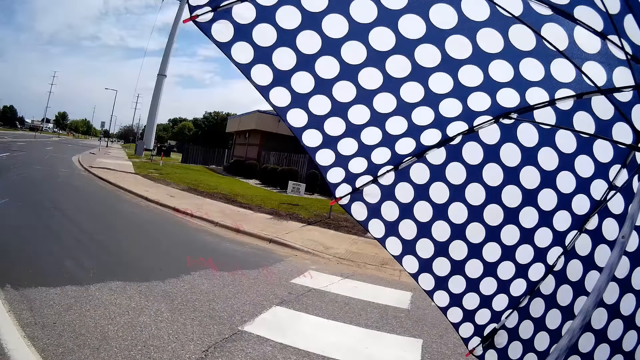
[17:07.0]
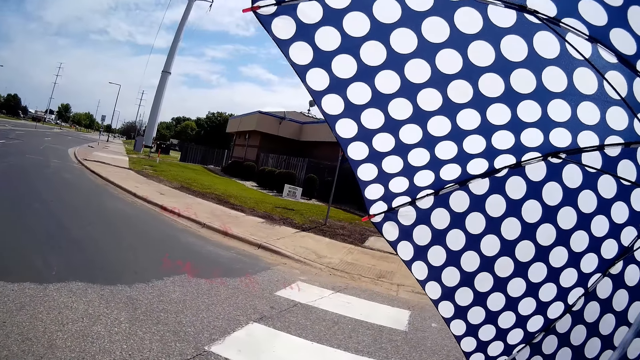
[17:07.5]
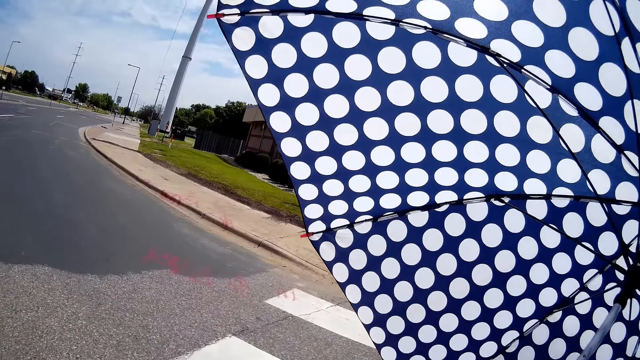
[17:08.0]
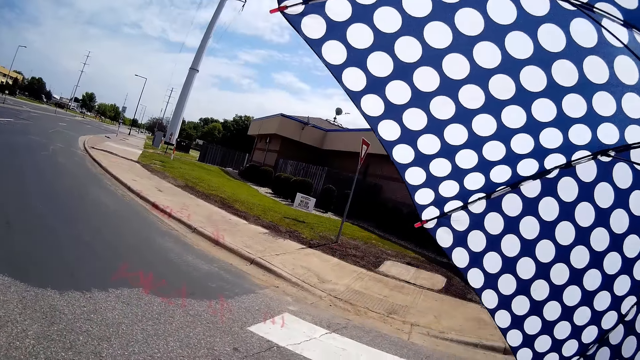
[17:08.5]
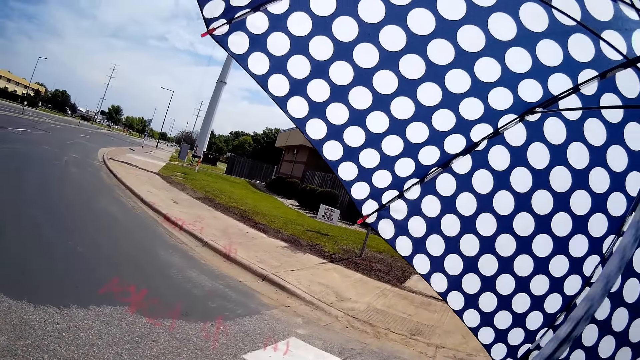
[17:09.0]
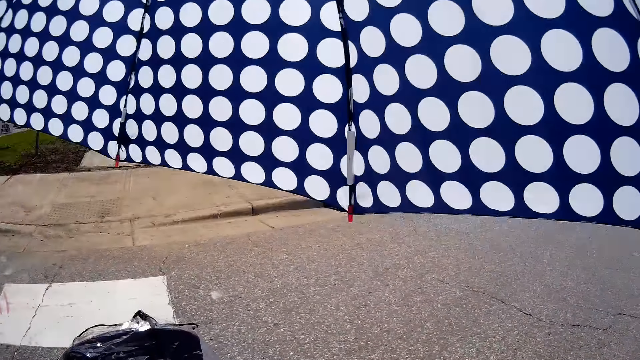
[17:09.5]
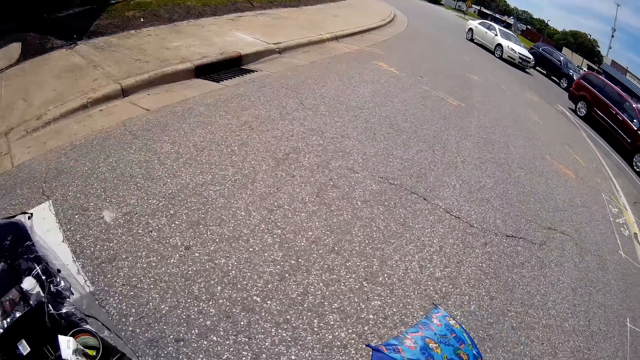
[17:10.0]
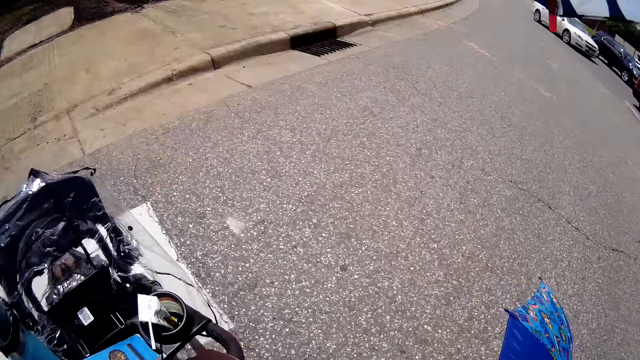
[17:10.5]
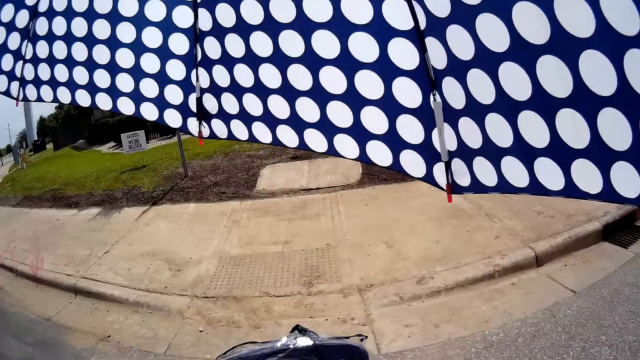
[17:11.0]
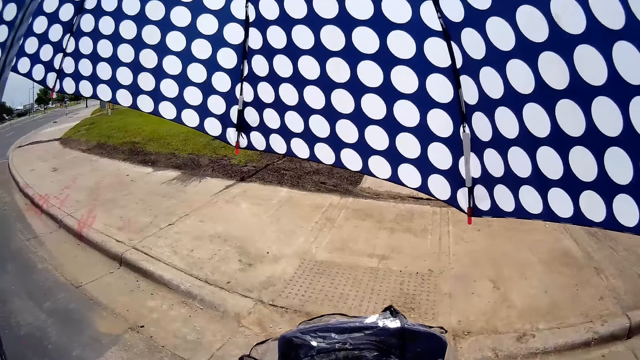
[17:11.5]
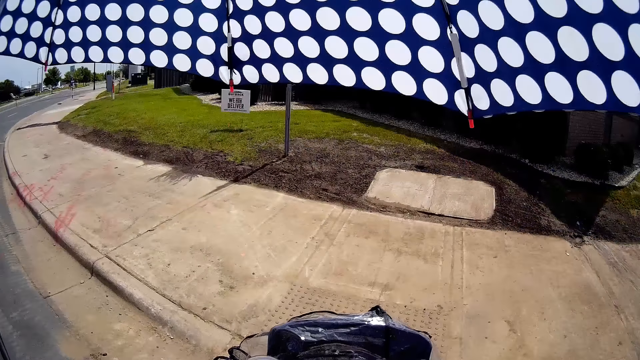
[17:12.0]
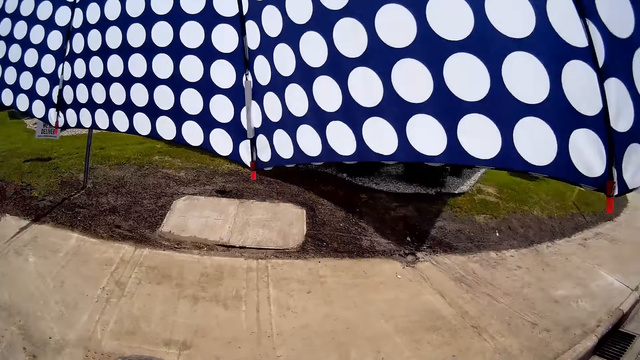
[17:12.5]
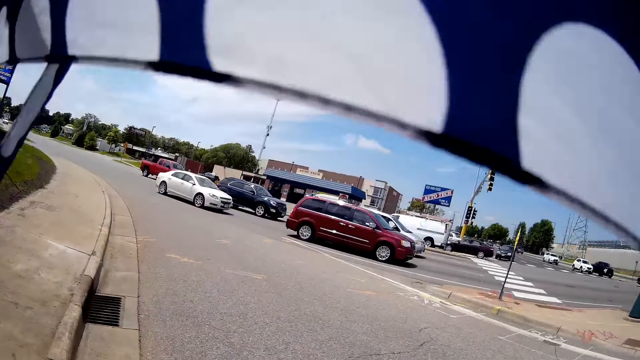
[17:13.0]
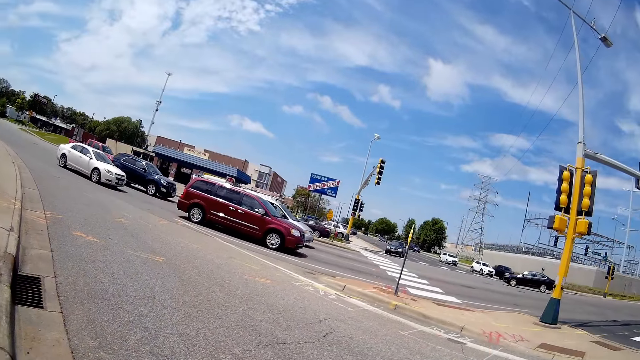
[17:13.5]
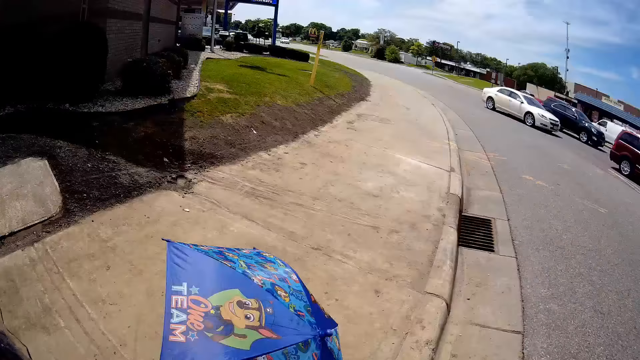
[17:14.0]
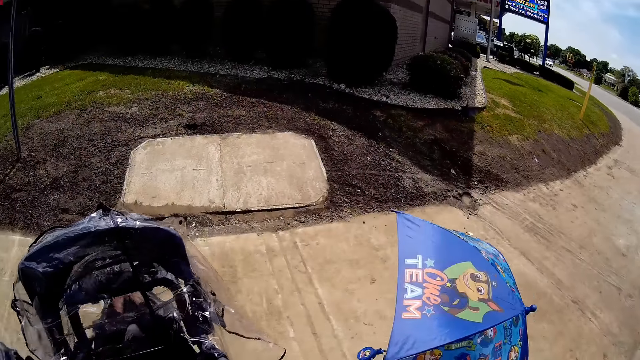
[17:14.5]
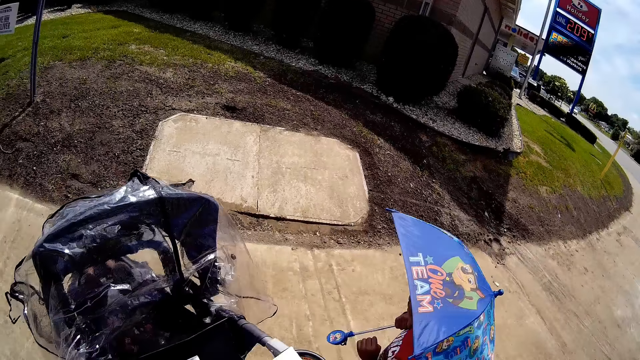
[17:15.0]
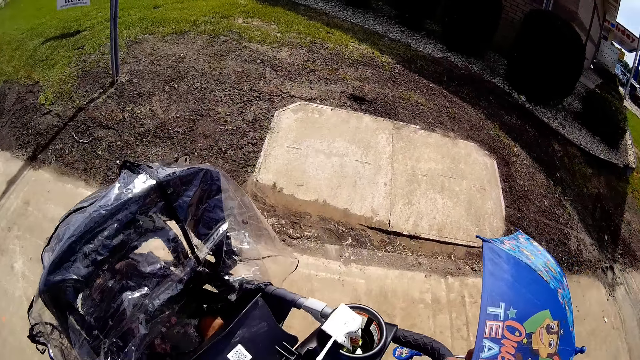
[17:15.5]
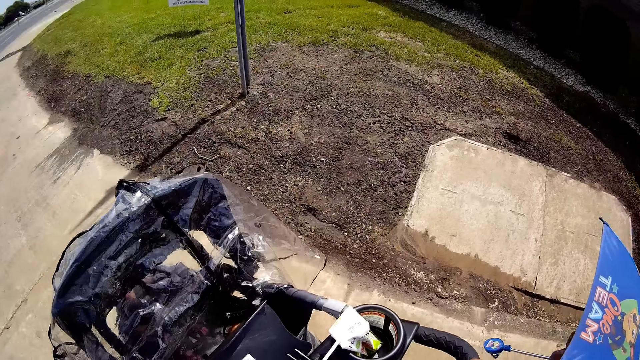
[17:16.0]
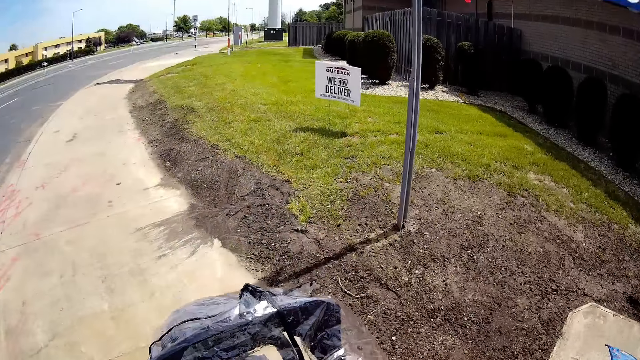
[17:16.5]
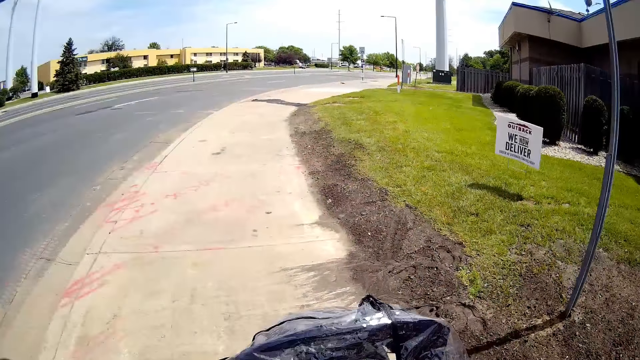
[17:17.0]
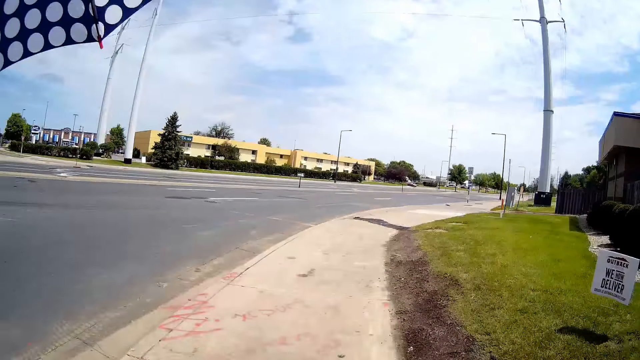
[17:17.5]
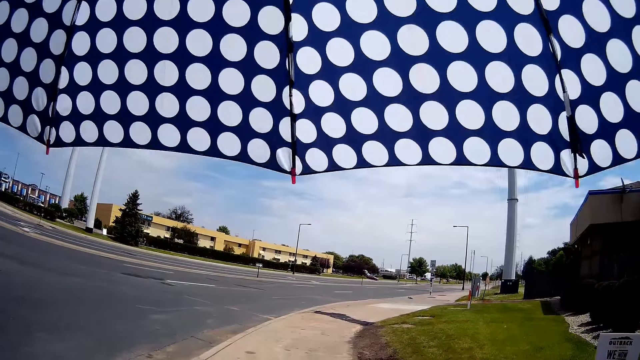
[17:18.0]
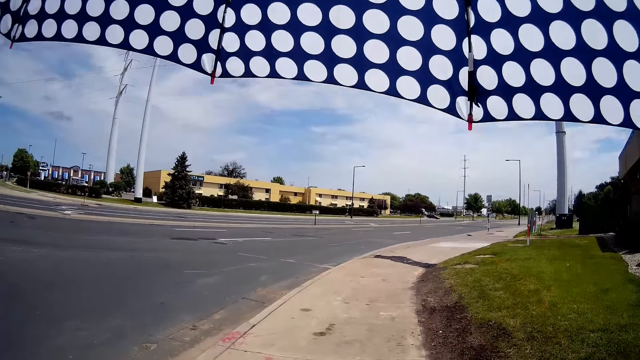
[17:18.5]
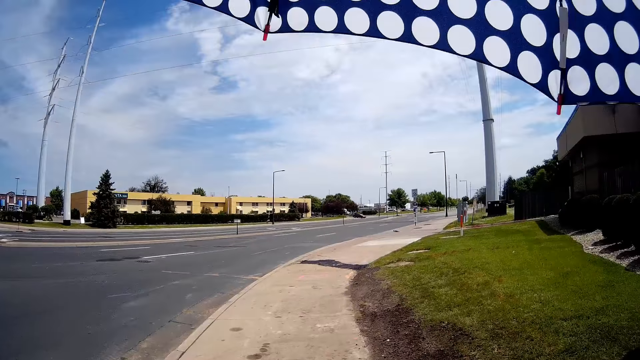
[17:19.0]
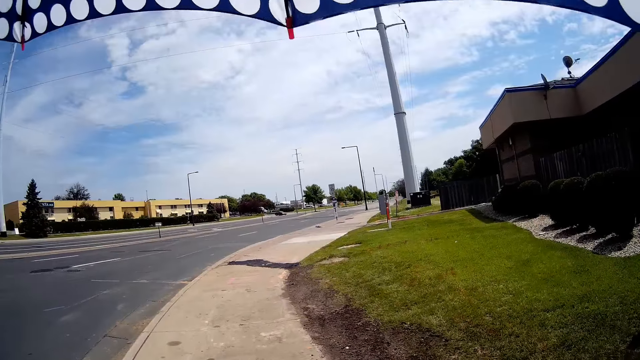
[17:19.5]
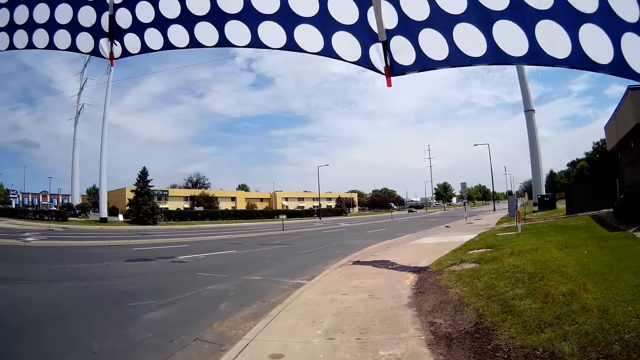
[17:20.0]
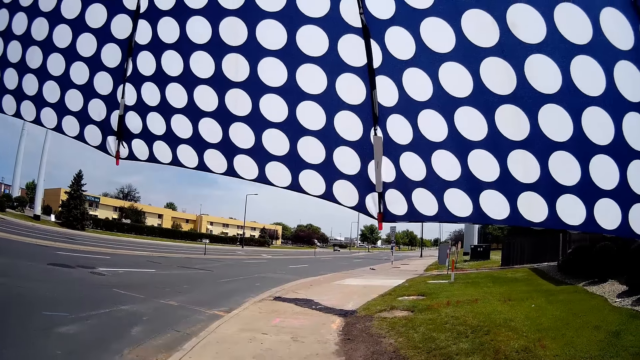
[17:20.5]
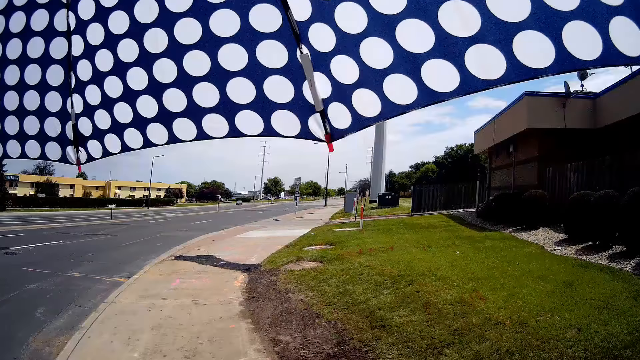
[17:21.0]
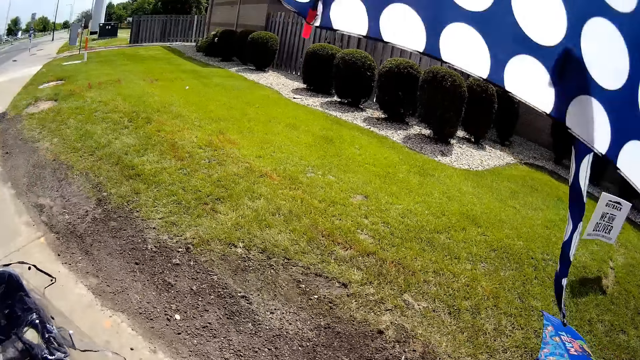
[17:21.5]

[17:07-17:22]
The camera wearer interacts with the child. They look back. They take a walk on the walkway with the child. They talk to the child.

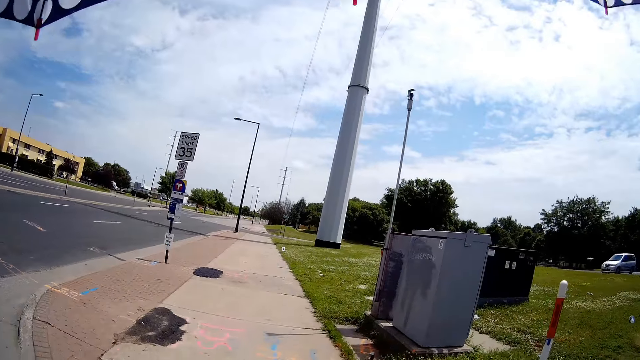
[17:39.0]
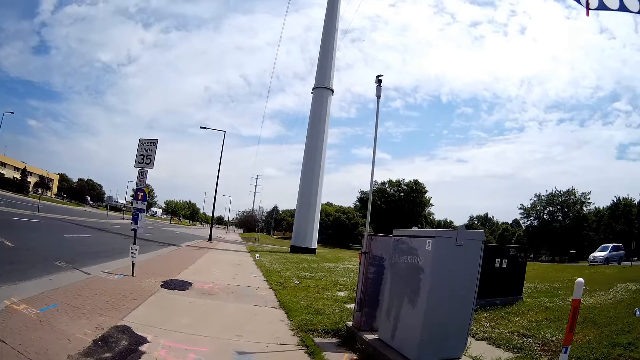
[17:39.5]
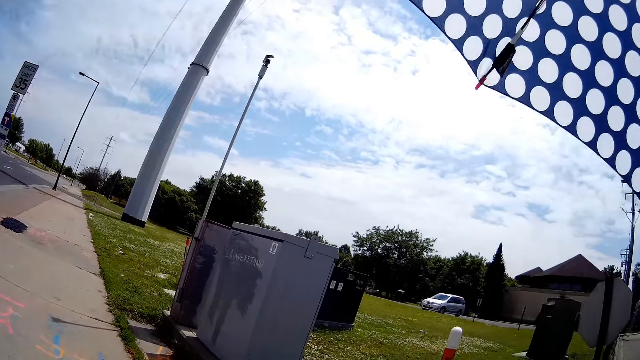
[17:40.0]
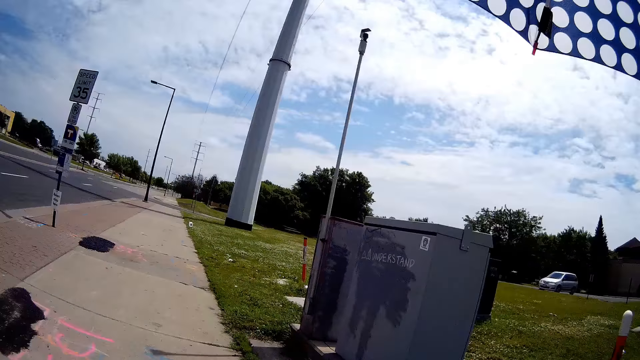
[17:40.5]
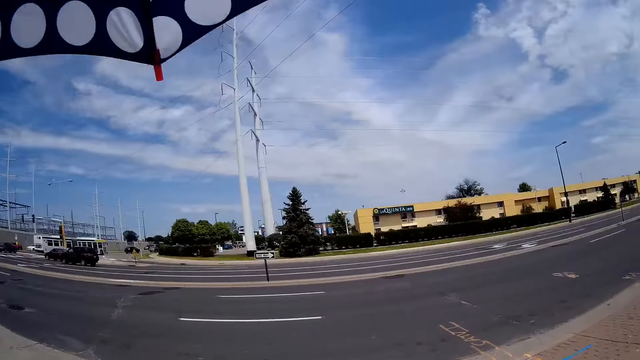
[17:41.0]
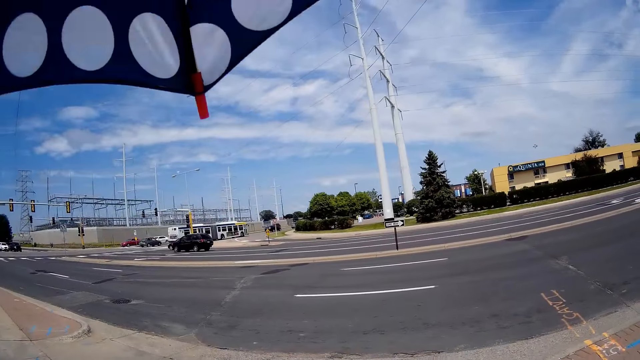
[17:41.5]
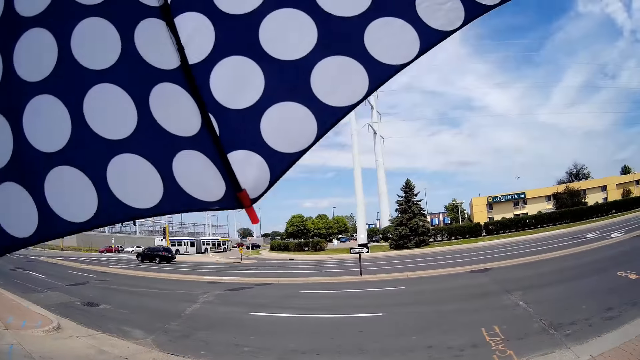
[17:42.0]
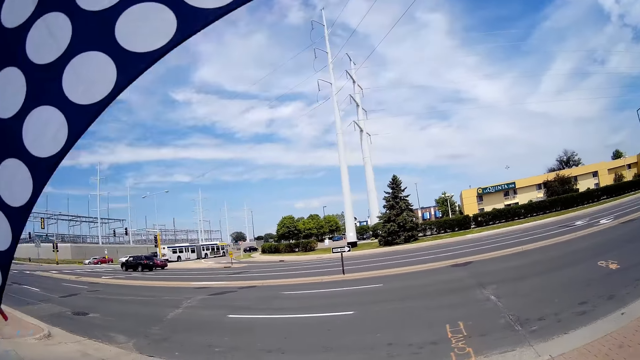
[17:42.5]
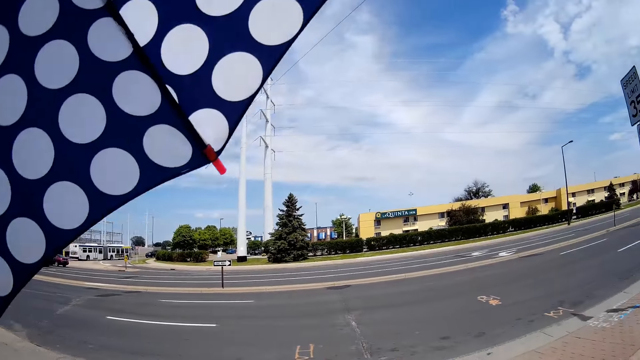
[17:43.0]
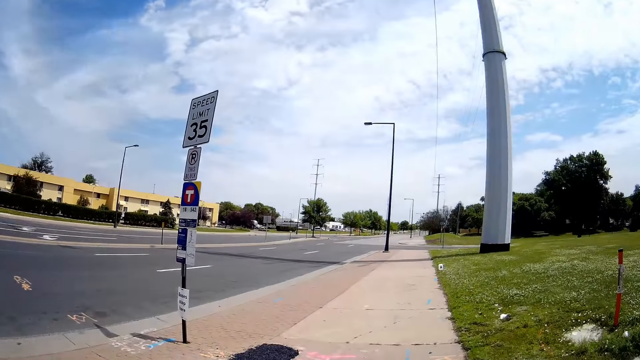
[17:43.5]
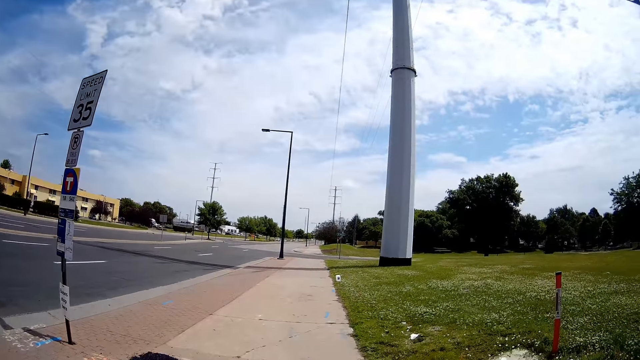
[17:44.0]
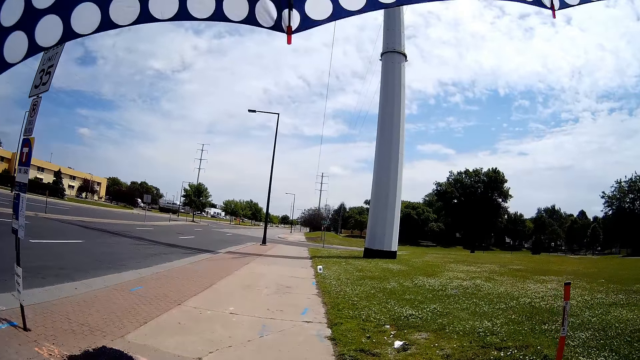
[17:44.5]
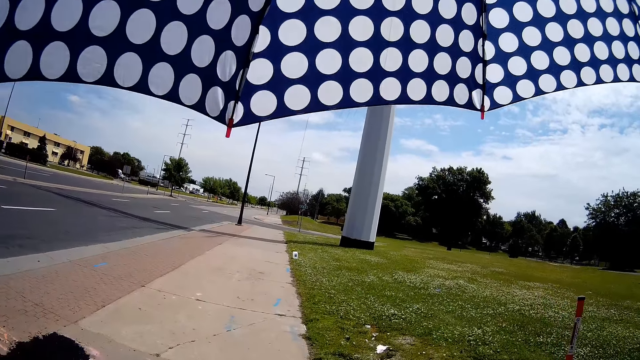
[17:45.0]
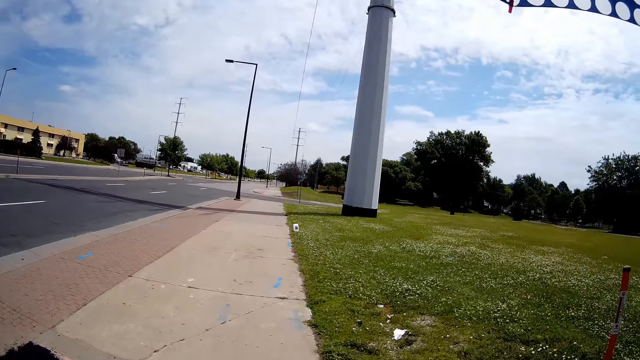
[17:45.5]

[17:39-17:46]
The camera wearer looks on the left side of the road.
